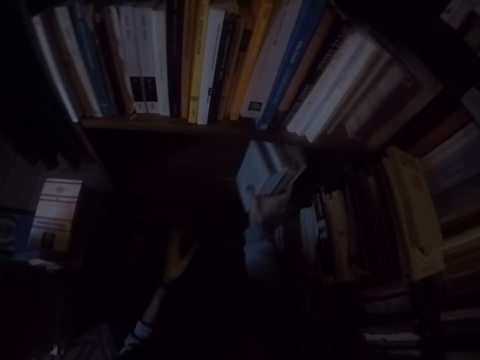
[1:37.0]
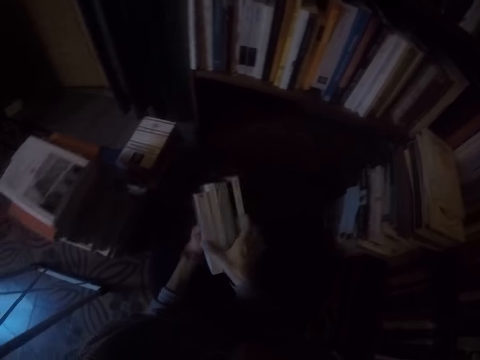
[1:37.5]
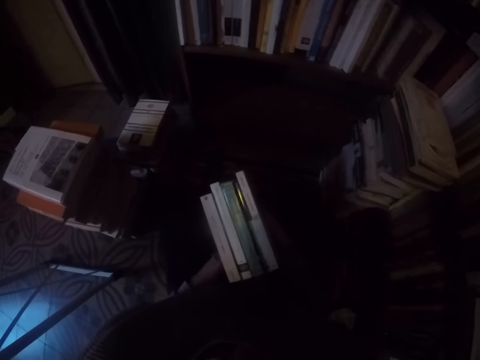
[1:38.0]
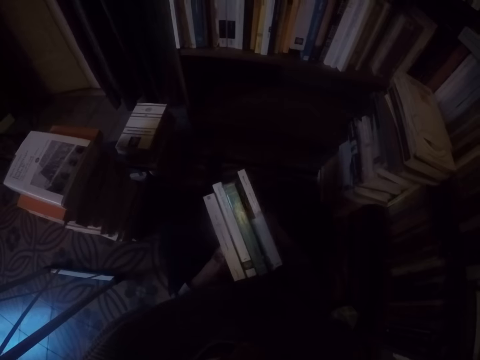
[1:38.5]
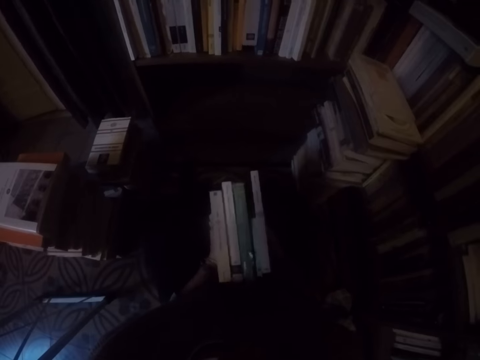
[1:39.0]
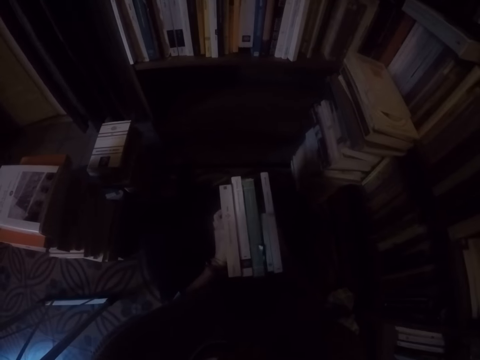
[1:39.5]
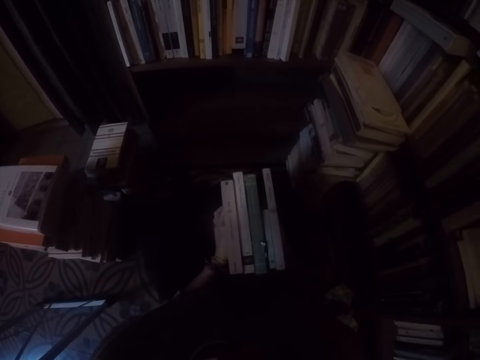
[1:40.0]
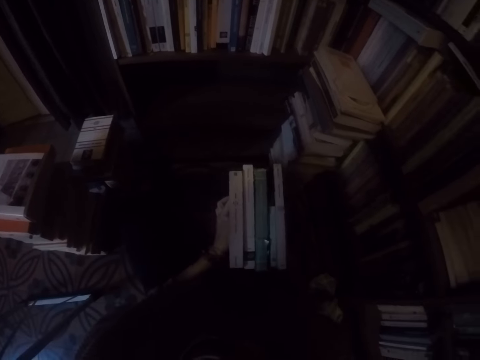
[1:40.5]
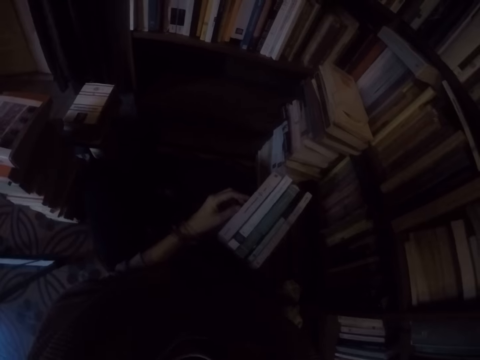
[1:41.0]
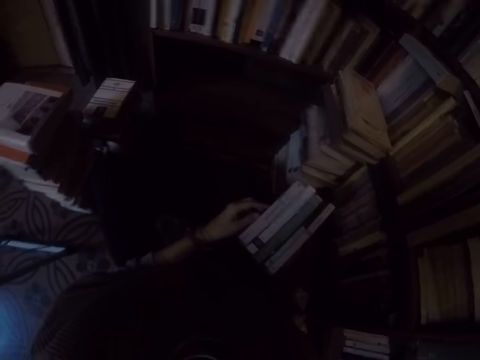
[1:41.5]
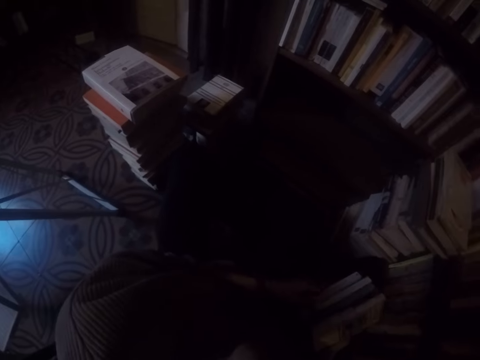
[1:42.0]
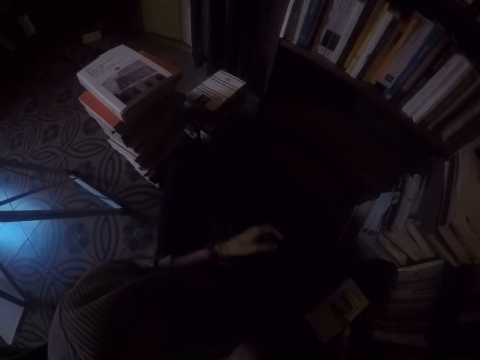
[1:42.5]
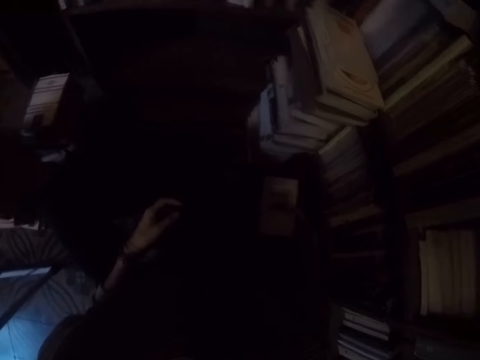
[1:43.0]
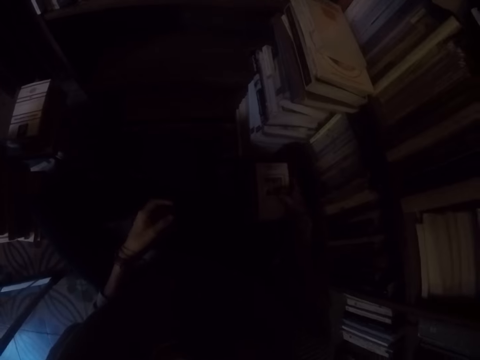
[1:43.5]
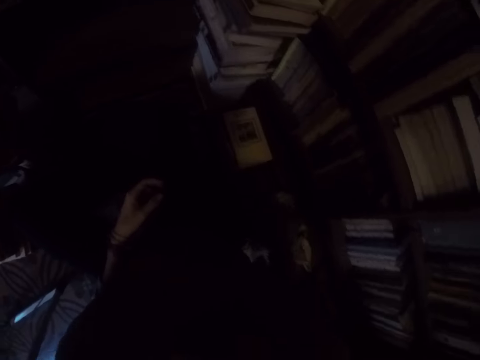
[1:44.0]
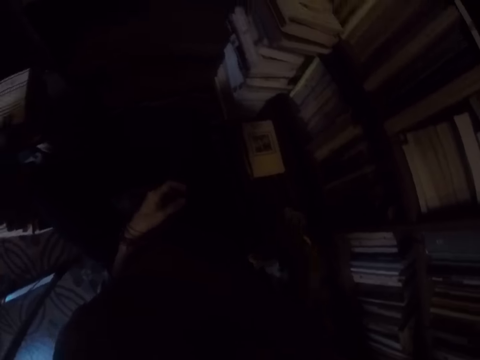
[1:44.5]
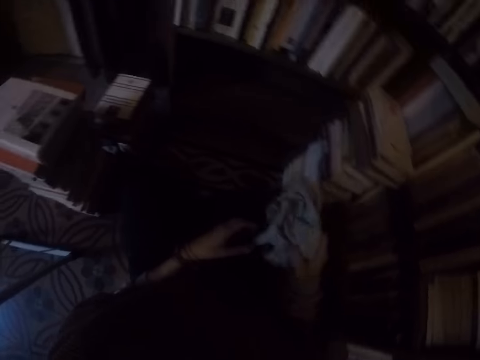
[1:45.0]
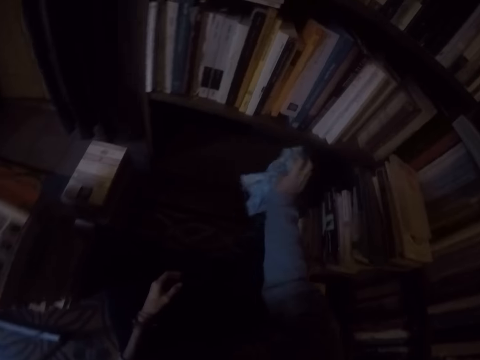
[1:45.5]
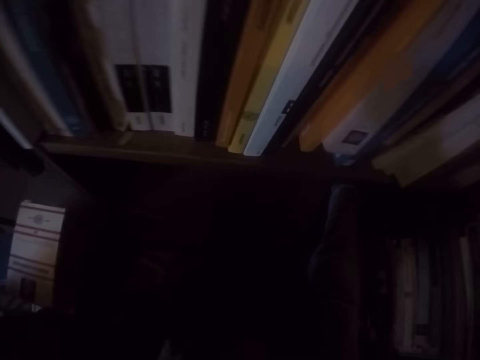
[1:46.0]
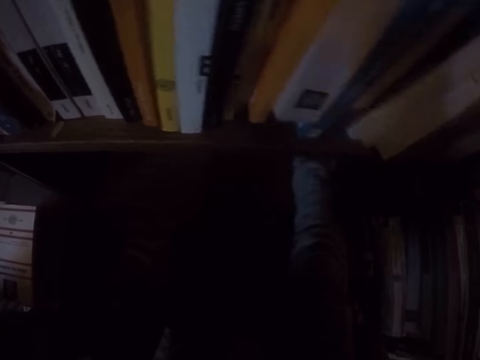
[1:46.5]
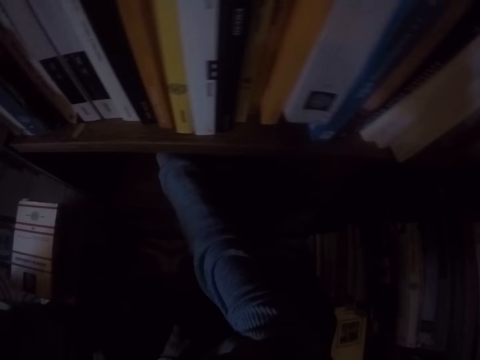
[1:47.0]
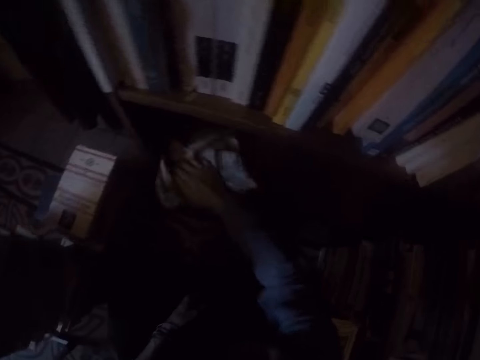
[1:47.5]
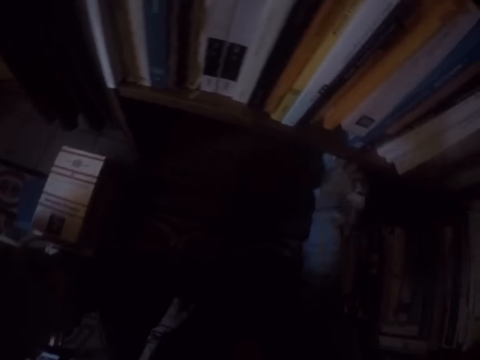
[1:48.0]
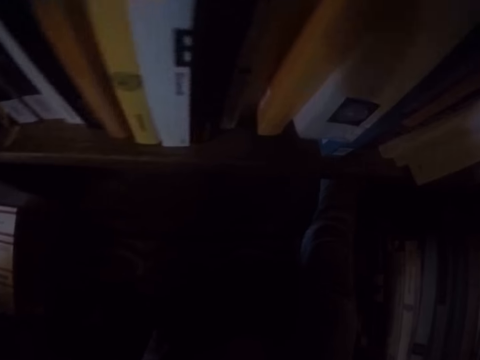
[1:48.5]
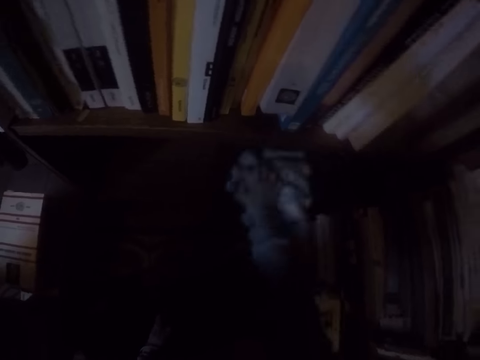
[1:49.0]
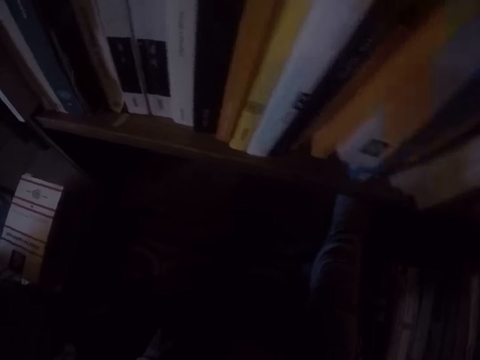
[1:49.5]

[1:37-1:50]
The camera wearer takes the book from the bookshelf. She passes the books in her right hand to her left hand. She drops the books in her right hand on the ground. She picks up a rag on the ground with her right hand. She cleans the shelf with the rag in her right hand.

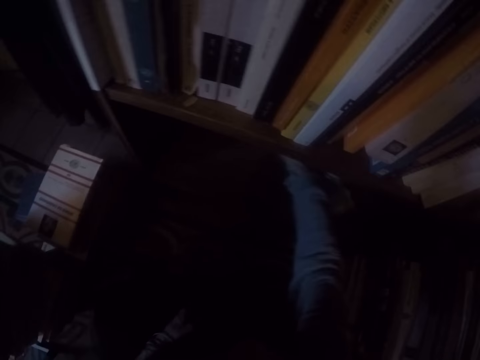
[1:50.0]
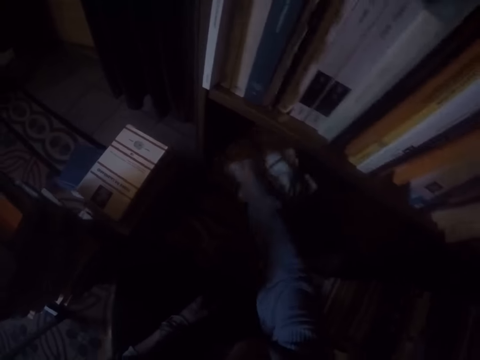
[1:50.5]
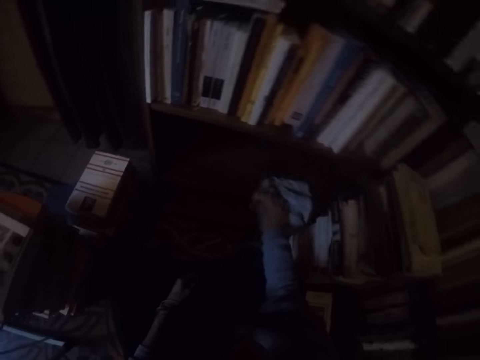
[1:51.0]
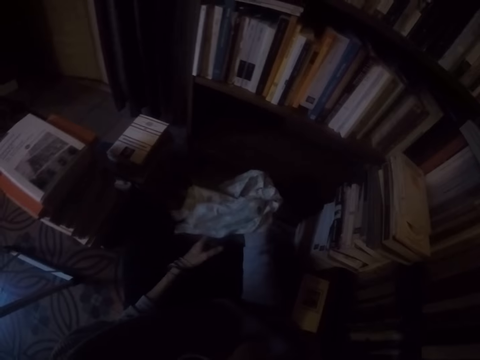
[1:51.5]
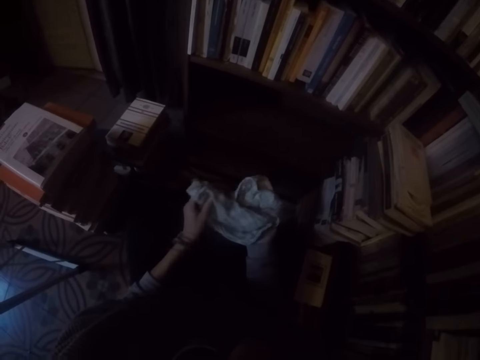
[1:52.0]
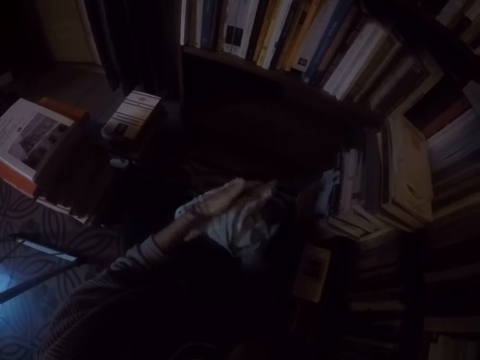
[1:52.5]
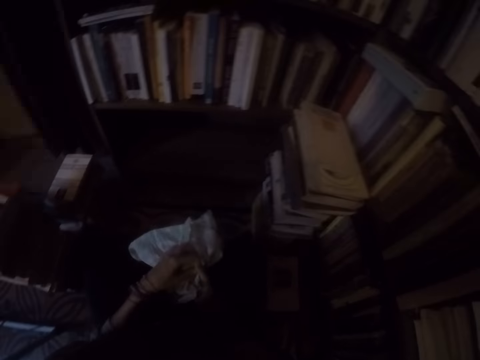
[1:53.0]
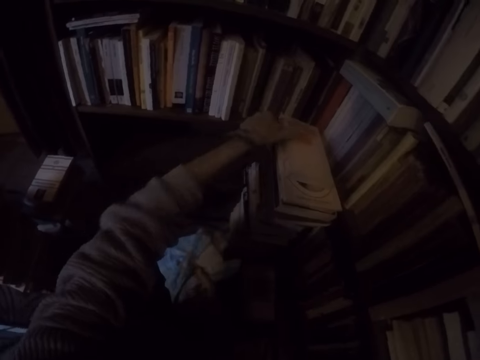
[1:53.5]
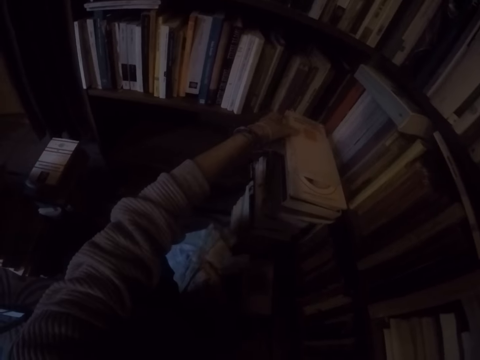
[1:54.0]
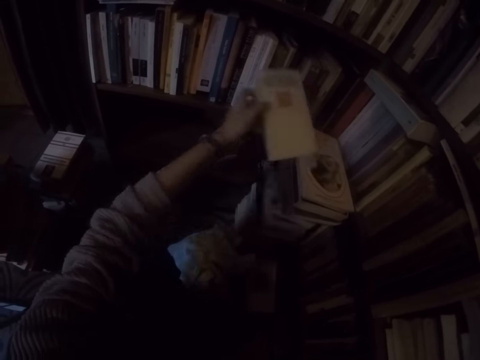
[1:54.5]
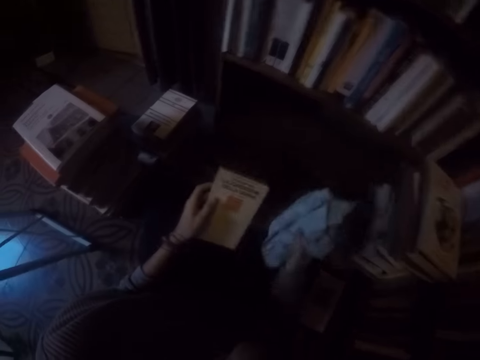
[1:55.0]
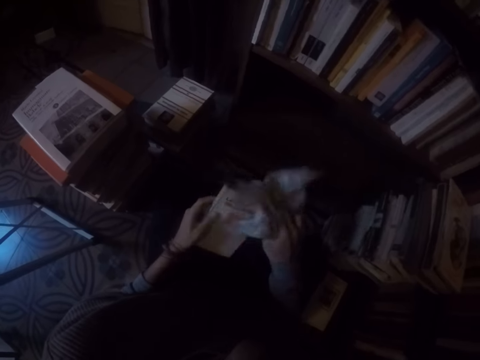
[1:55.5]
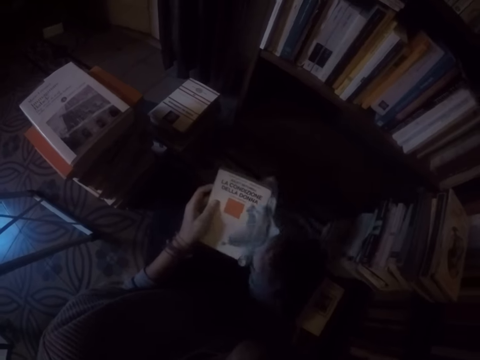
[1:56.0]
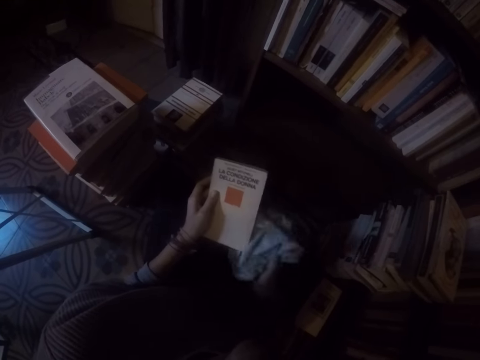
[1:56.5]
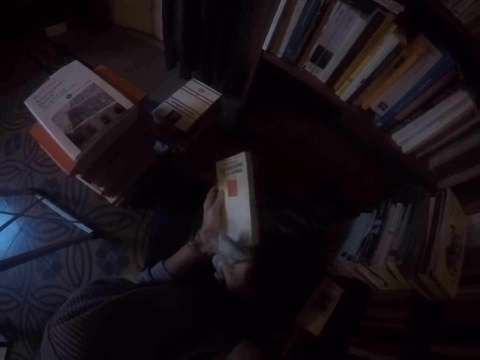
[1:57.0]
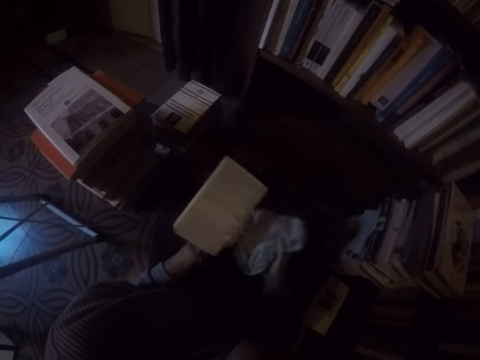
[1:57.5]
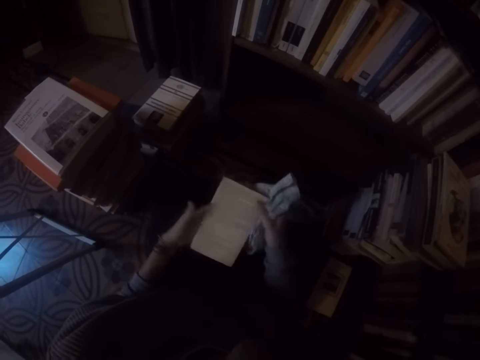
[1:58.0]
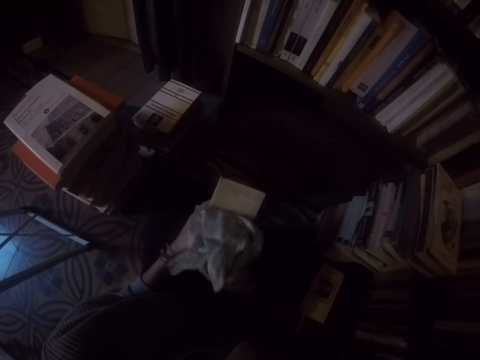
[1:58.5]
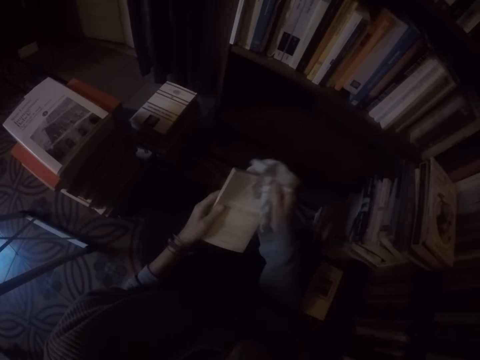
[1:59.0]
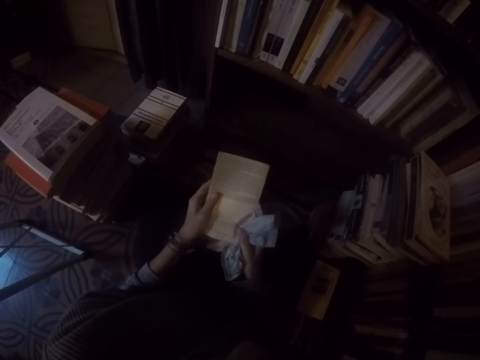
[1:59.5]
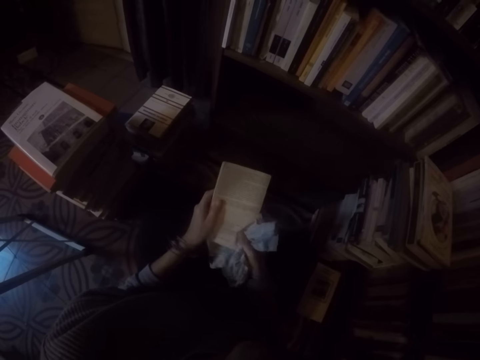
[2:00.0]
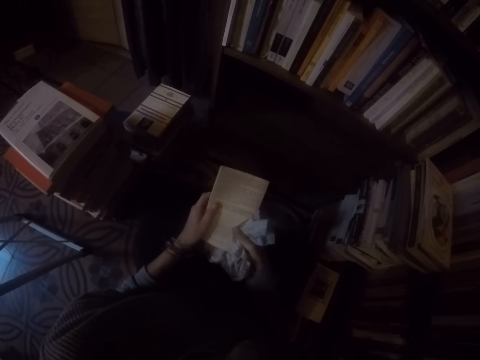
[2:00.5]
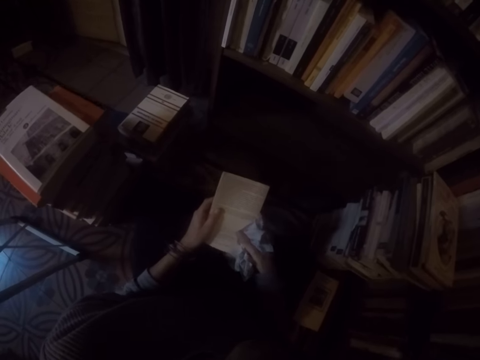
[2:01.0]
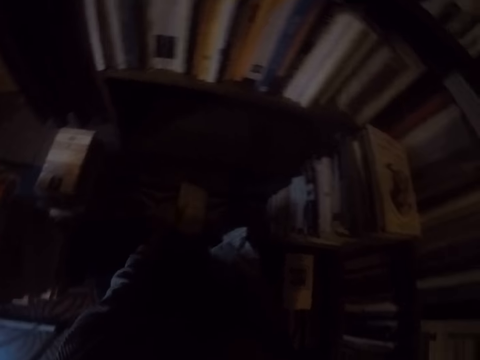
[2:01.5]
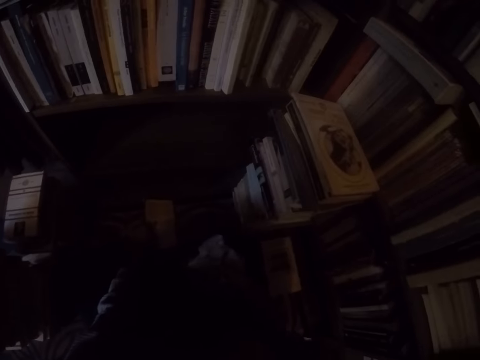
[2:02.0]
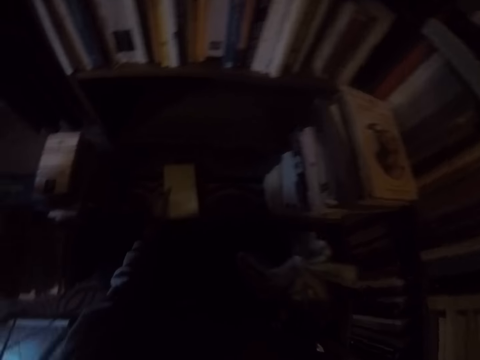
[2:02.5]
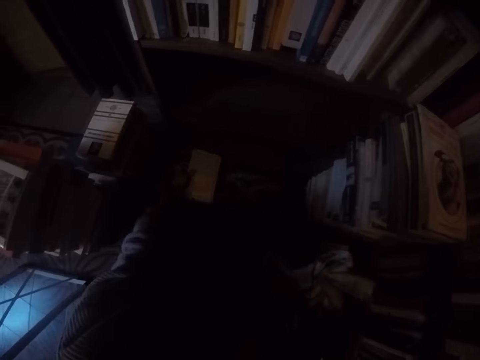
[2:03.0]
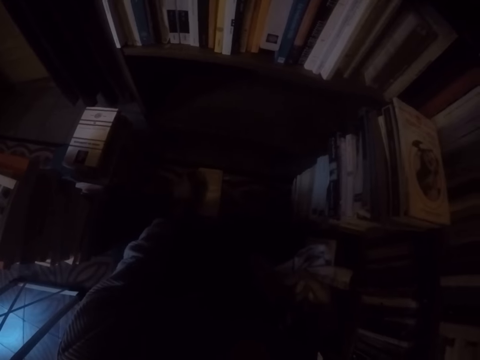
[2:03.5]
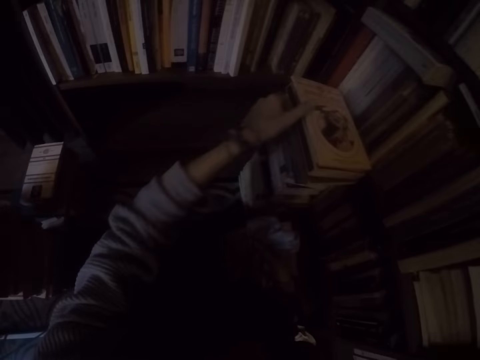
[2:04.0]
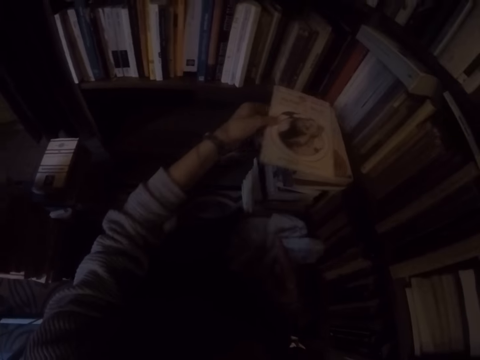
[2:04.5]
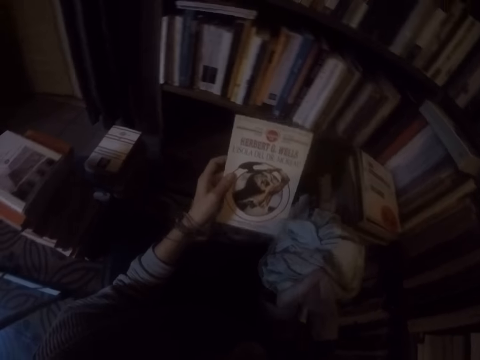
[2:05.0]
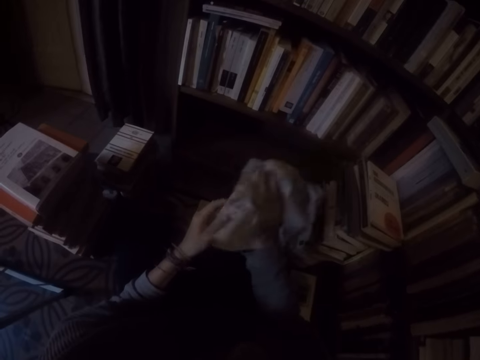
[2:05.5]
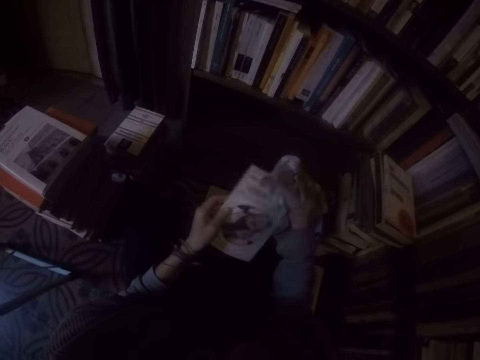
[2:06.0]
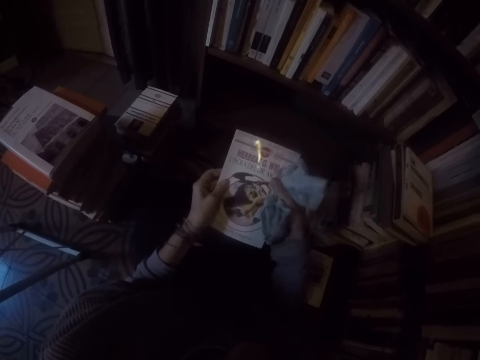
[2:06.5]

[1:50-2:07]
The camera wearer adjusts the rag in her right hand with her left hand. She folds the cloth. She picks up a book on the ground with her left hand. She wipes the book with the rag in her right hand. She drops the book in her left hand on the ground. She picks up a book on the ground with her left hand. She wipes the book with the rag in her right hand.
